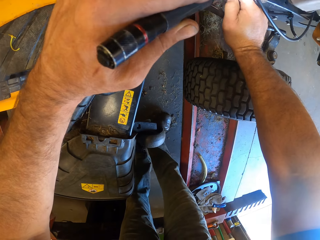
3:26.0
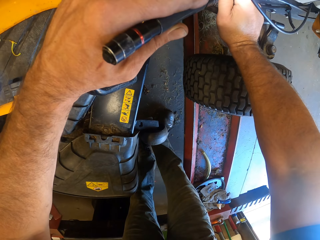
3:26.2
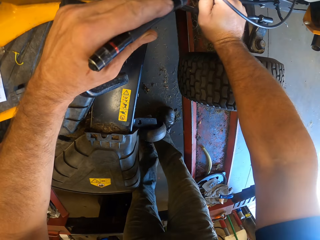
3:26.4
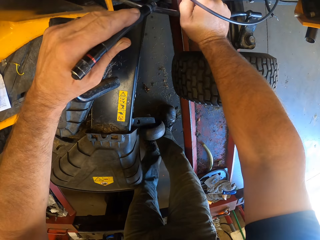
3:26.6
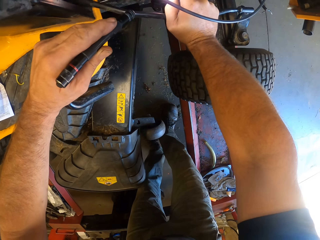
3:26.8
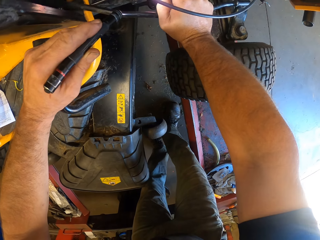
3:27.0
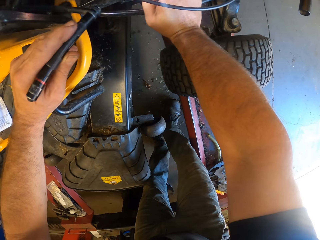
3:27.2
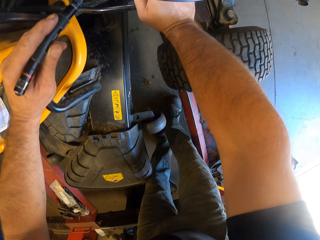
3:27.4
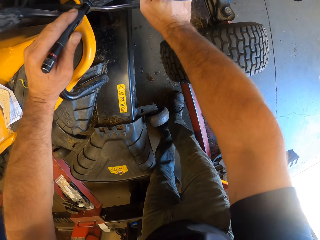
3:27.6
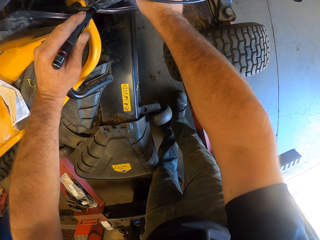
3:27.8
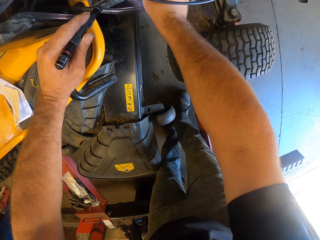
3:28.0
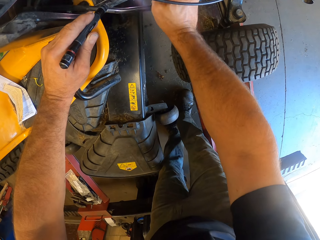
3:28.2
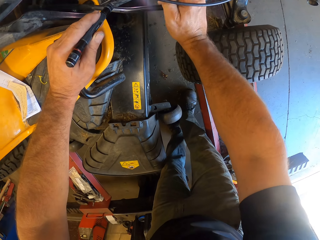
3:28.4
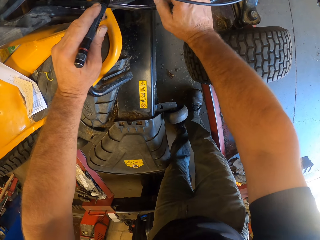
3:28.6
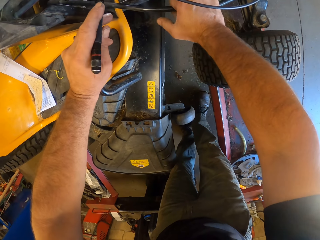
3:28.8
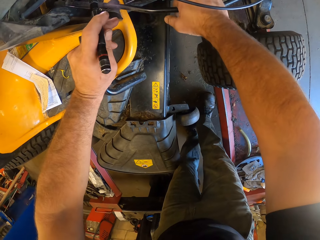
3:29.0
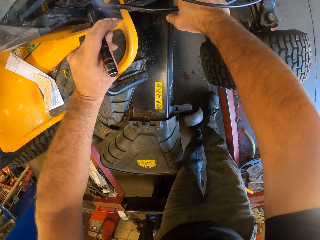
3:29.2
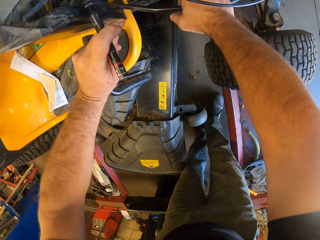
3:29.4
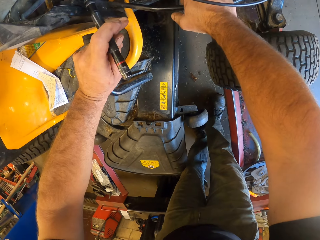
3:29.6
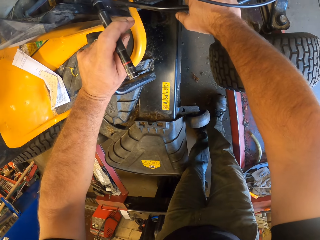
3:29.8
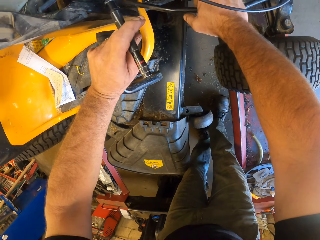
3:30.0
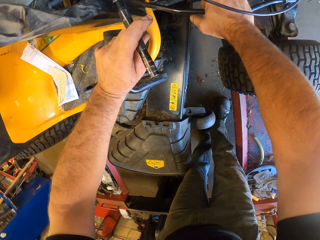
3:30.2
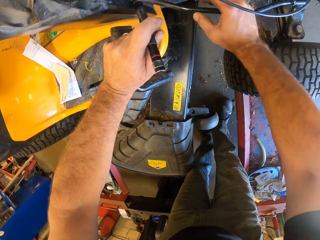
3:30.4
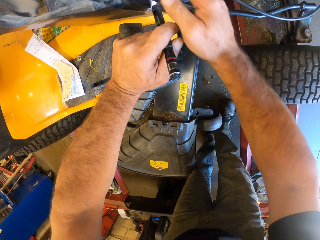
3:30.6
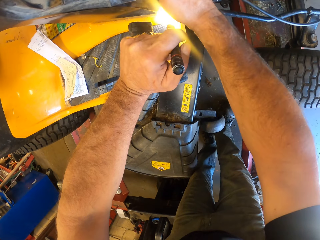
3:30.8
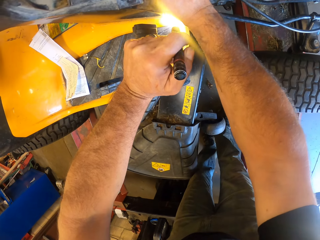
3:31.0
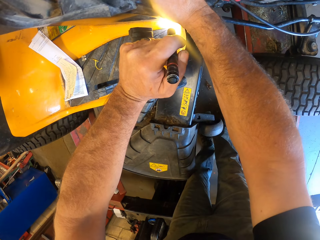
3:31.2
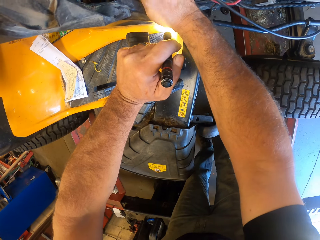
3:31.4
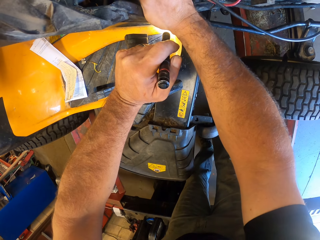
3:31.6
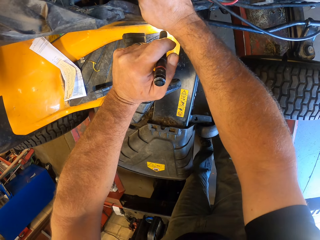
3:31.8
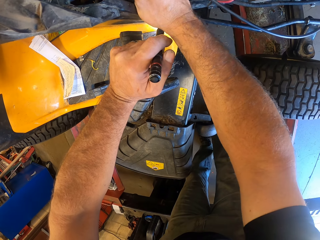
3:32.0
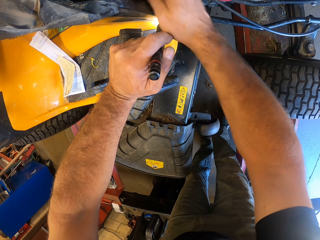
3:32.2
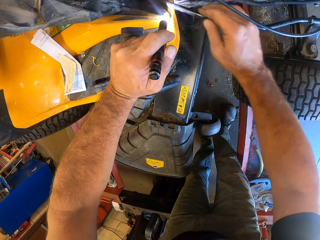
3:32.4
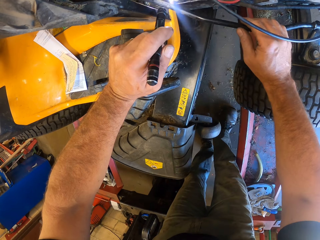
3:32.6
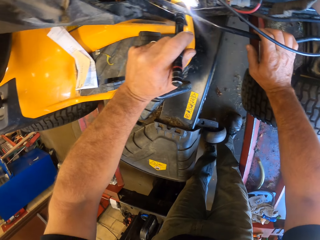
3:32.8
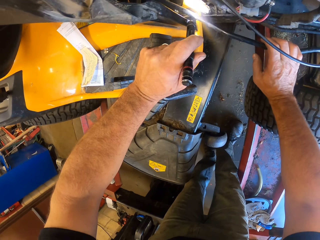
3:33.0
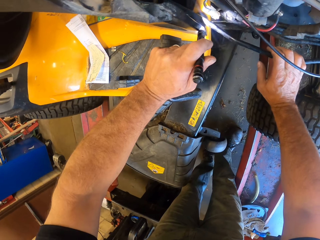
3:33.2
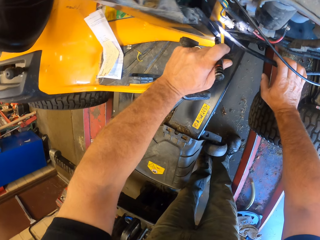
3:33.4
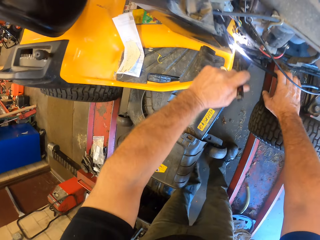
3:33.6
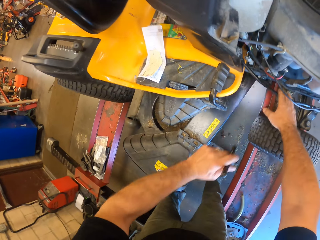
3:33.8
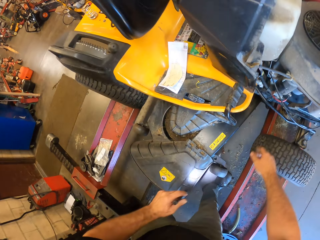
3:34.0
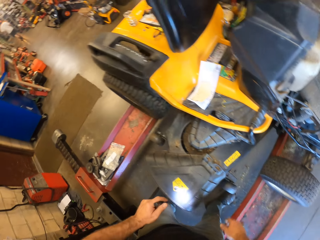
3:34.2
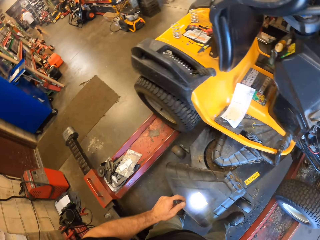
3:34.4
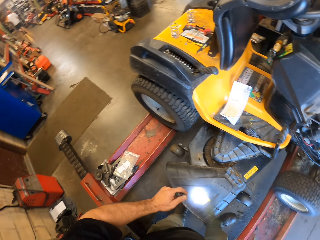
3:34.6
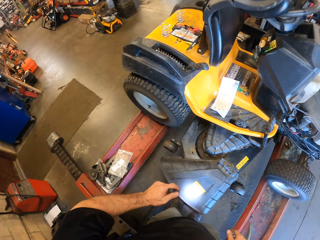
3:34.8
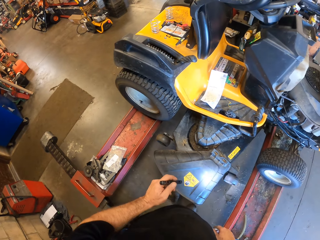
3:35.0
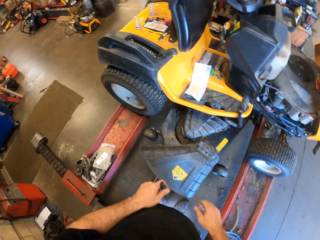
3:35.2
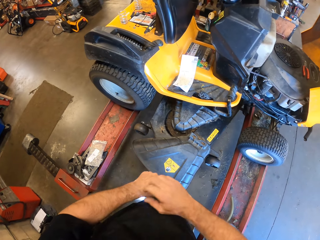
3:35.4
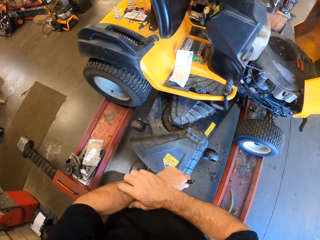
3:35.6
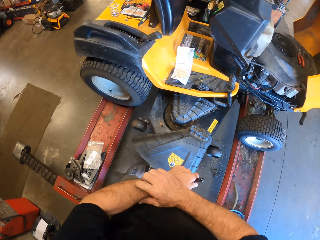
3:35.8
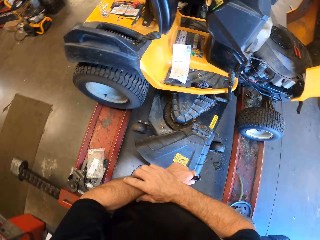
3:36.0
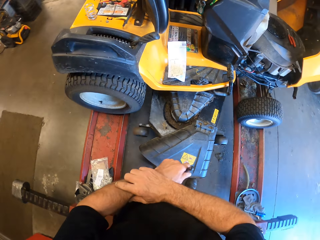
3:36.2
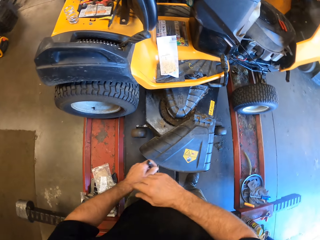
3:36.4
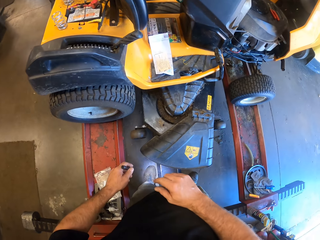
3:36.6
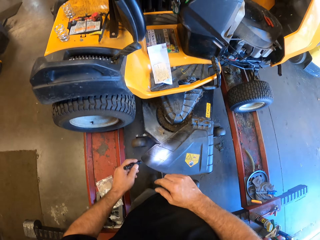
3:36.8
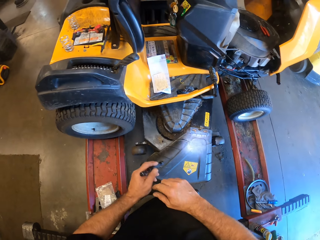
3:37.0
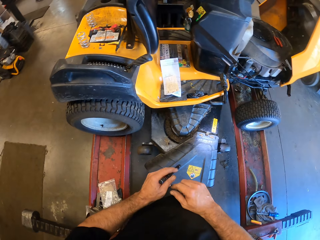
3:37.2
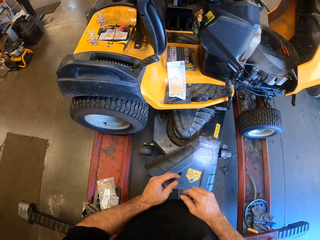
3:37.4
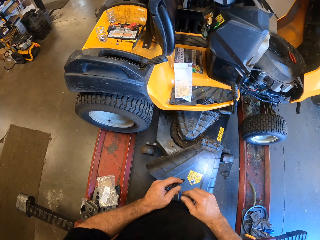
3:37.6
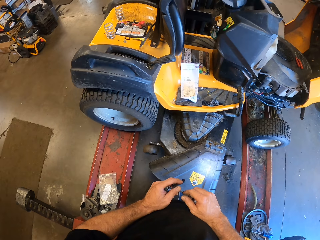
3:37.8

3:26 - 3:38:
The camera wearer touches something on the lawn flite. He rests his right hand on the lawn flite. He touches something on the lawn flite. He rests his right hand on the lawn flite. He stares at the lawn flite. He scratches his left arm with his right hand.

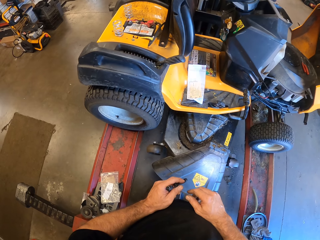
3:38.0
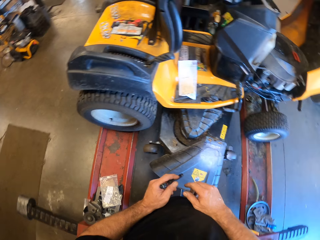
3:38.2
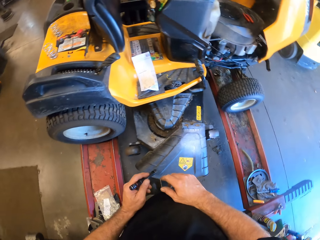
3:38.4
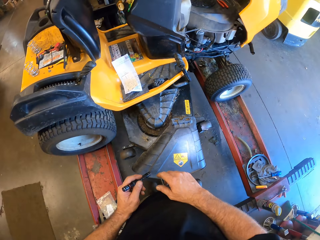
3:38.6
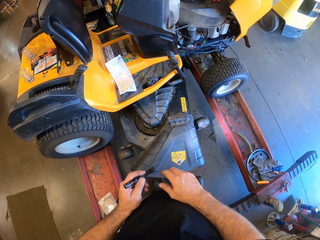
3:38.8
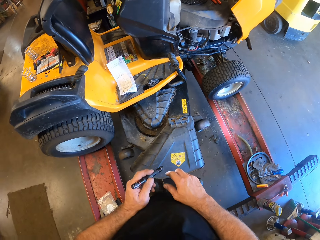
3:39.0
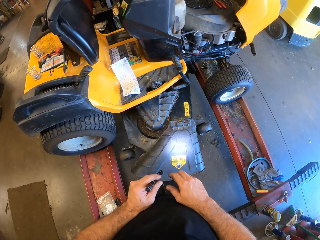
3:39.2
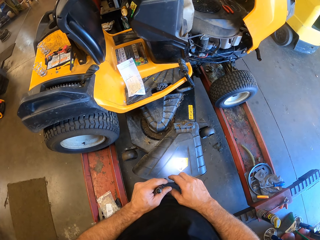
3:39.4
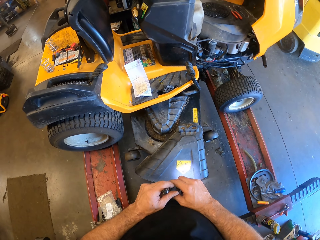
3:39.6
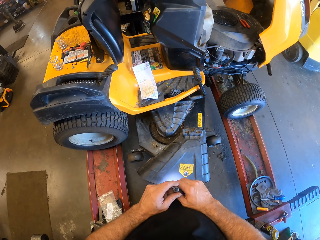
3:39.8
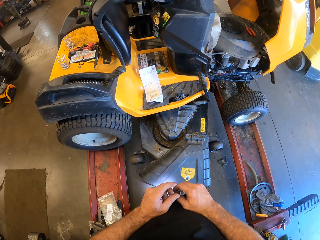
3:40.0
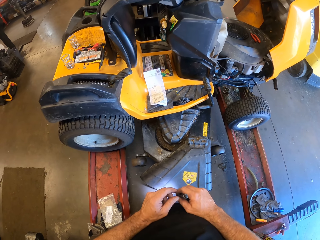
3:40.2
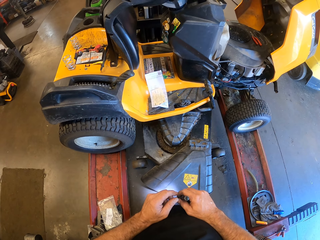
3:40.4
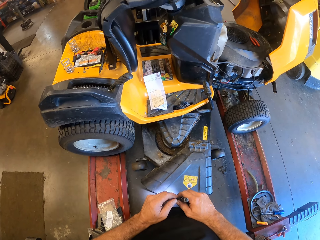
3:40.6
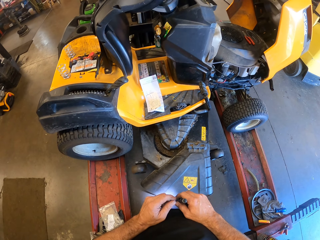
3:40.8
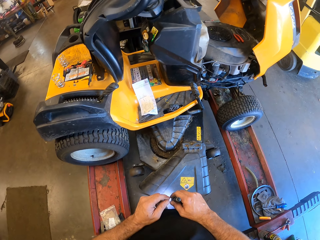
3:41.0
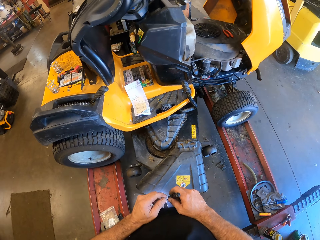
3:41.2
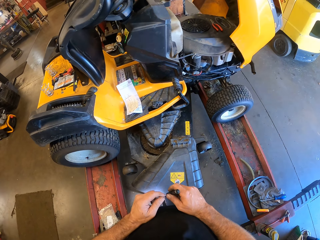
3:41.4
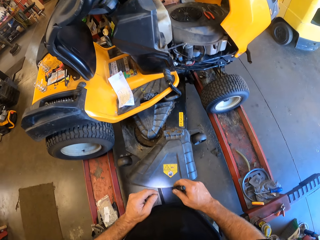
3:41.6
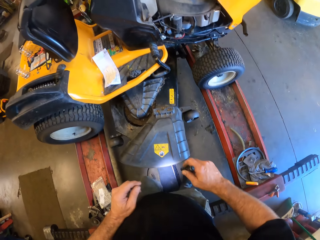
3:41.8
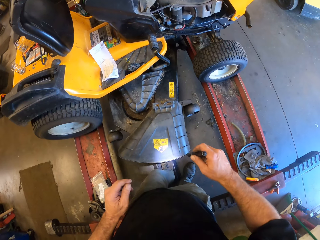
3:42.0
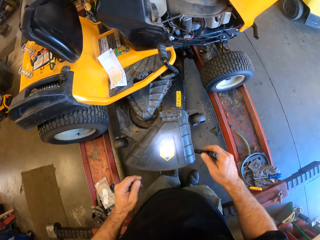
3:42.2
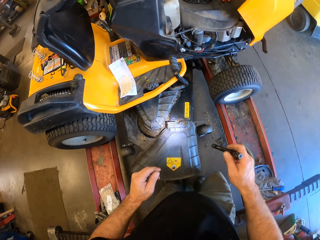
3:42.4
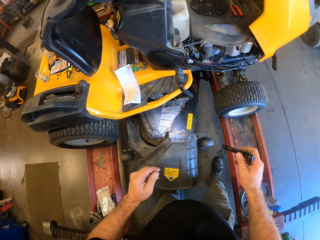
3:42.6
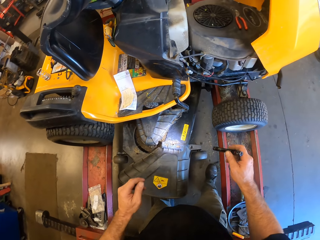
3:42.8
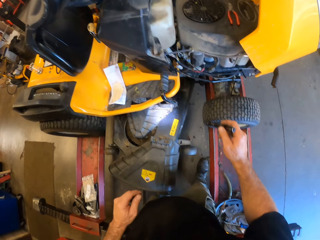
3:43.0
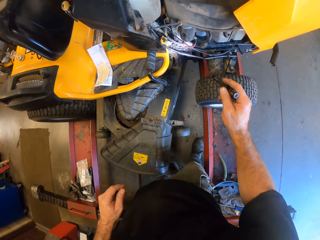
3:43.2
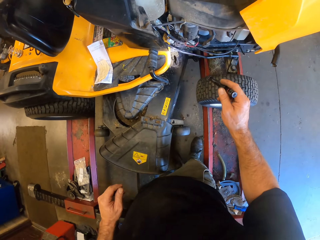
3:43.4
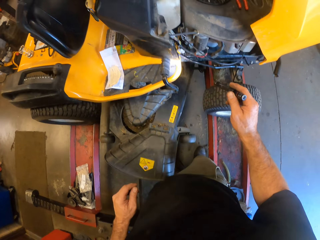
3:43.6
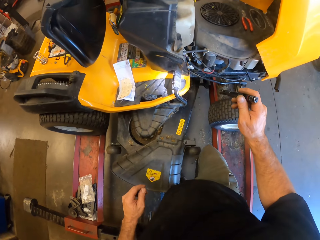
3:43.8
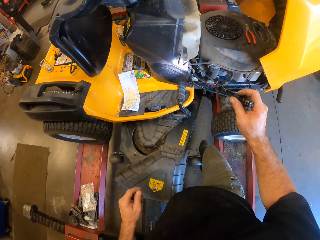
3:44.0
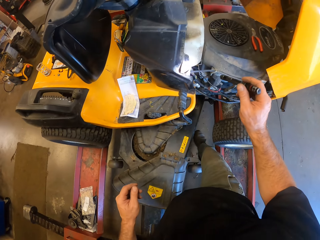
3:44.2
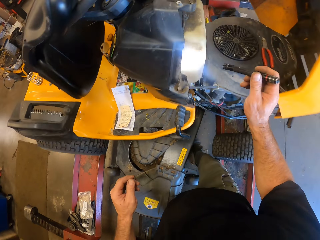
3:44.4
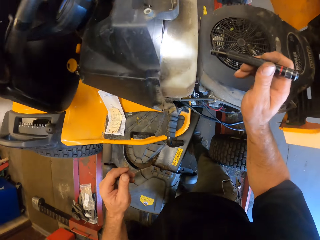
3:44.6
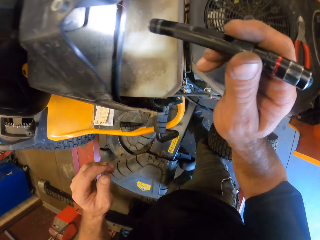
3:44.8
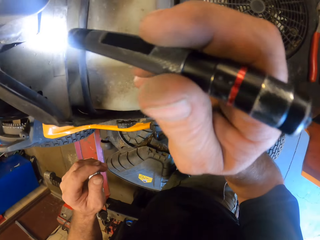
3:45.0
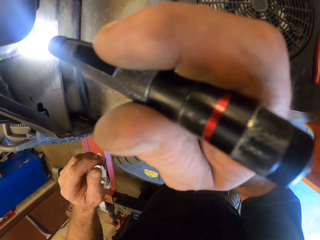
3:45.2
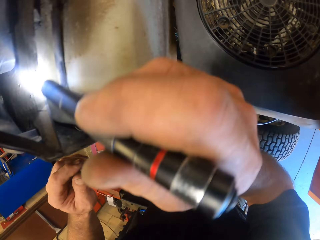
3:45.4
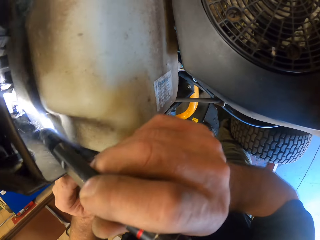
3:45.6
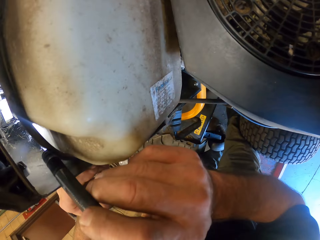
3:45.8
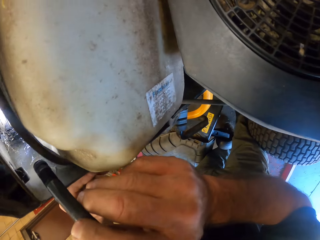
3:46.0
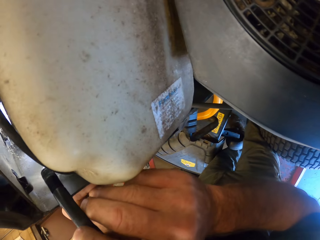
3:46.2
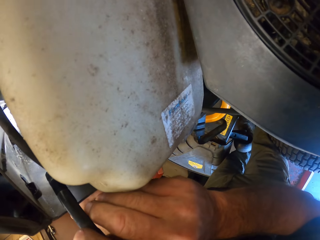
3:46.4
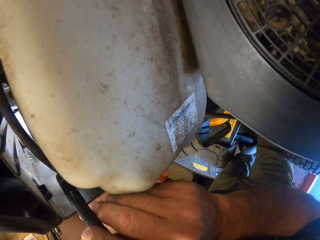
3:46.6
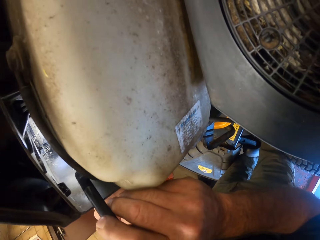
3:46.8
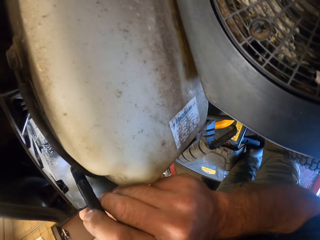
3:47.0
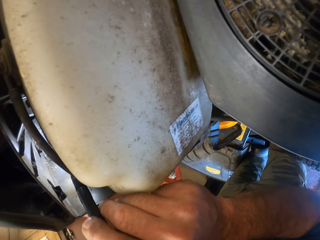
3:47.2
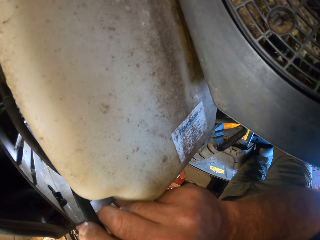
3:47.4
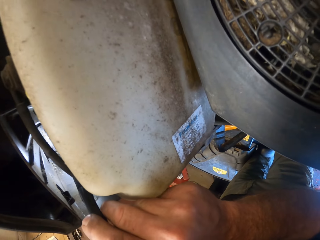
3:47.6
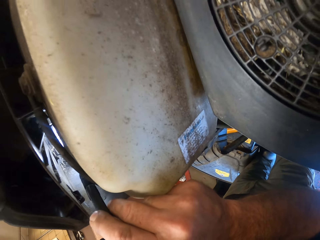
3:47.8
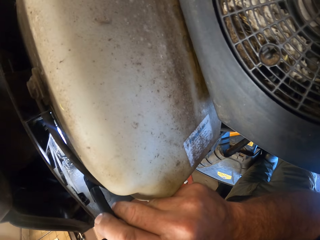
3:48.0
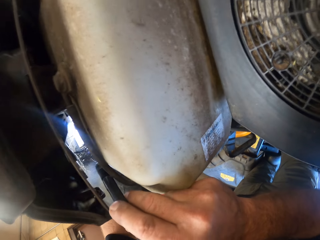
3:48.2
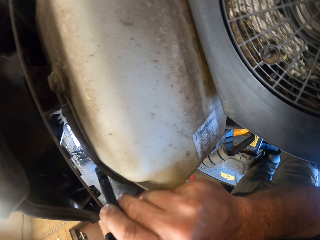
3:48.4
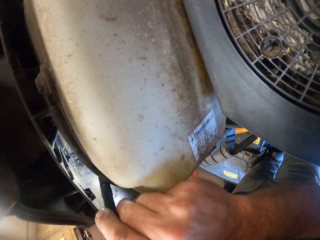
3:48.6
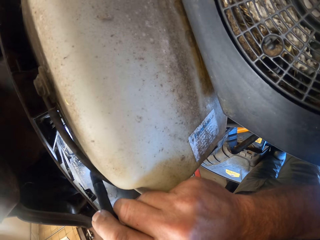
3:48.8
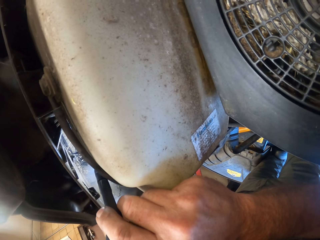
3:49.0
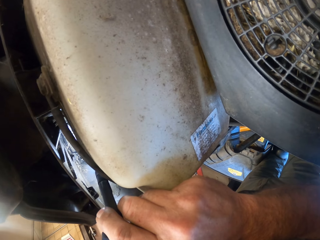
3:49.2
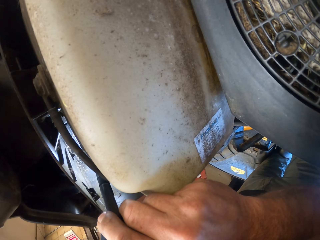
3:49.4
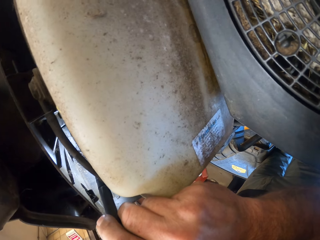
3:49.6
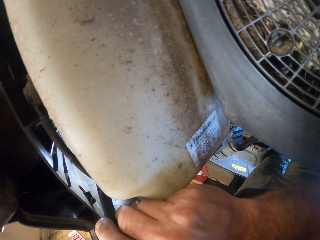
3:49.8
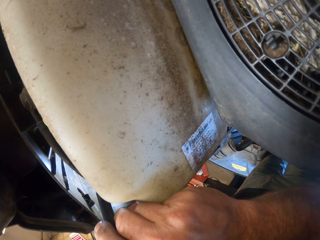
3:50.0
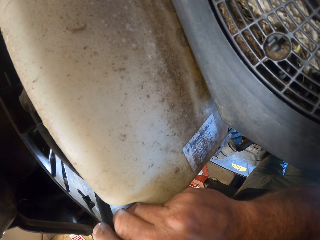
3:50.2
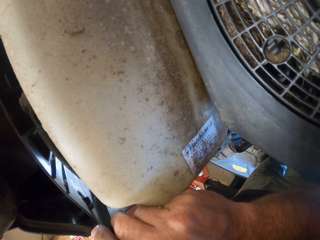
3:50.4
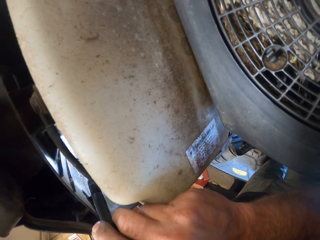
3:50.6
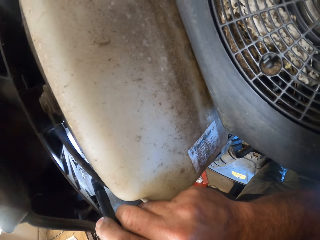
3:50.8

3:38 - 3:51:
The camera wearer points the torchlight to the motor. They pass the flash light from the left to the right hand. They move beside the lawn flite. They illuminate the lawn flite fuel tank. They point the torchlight inside the motor interior.
